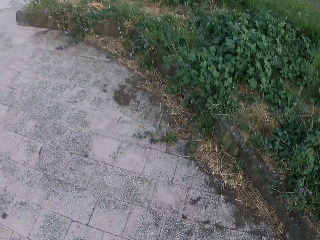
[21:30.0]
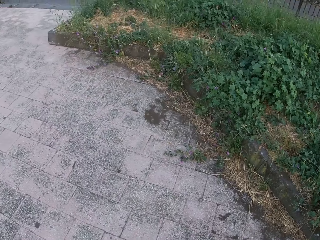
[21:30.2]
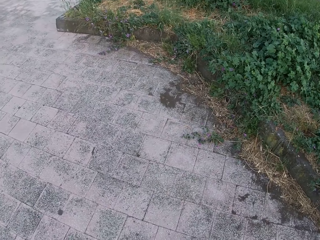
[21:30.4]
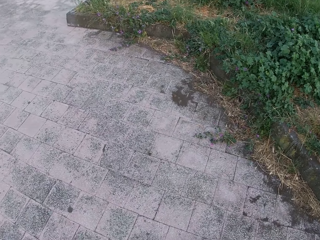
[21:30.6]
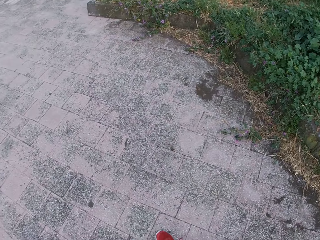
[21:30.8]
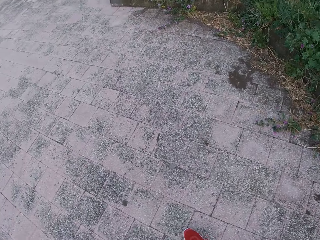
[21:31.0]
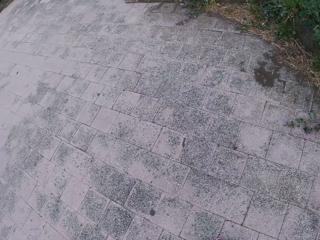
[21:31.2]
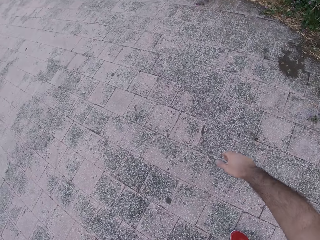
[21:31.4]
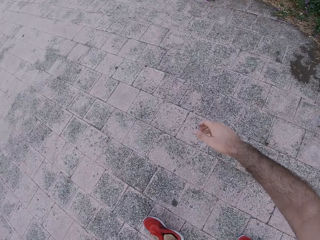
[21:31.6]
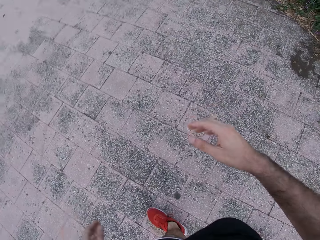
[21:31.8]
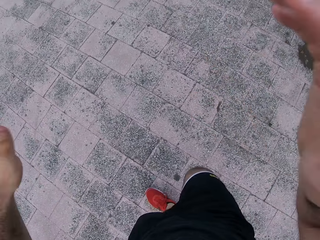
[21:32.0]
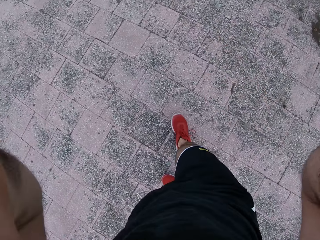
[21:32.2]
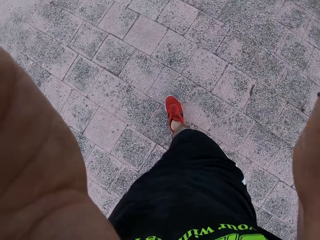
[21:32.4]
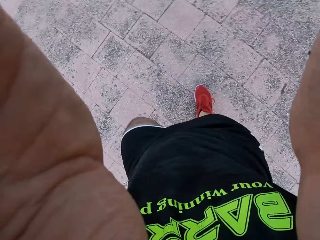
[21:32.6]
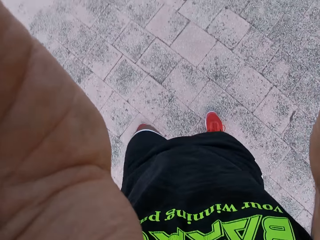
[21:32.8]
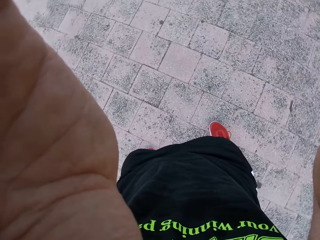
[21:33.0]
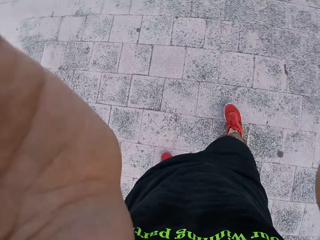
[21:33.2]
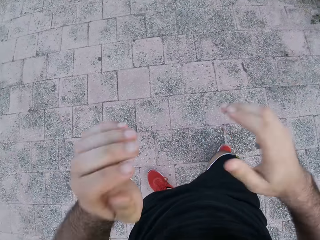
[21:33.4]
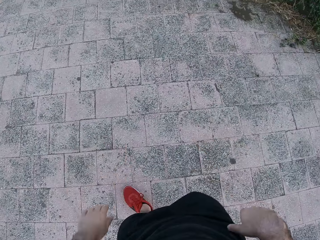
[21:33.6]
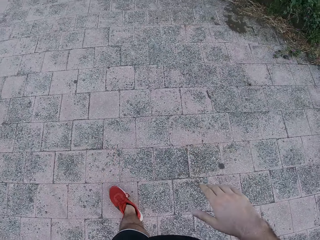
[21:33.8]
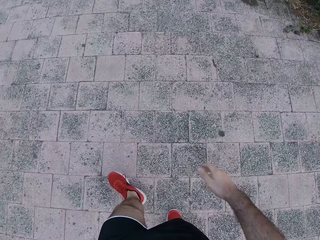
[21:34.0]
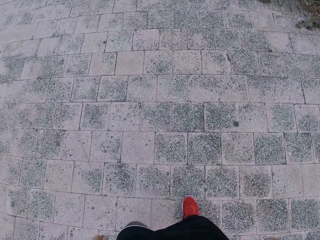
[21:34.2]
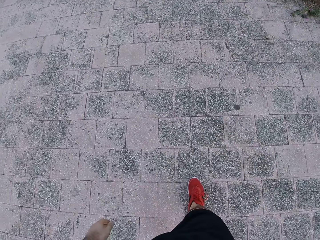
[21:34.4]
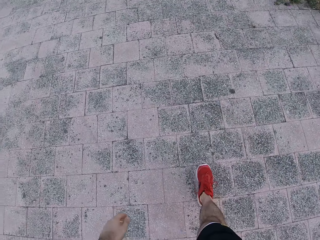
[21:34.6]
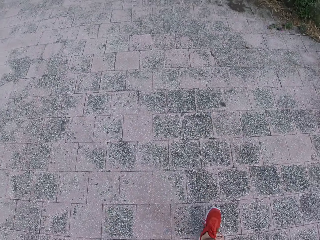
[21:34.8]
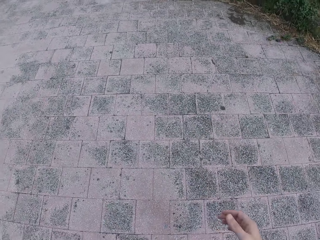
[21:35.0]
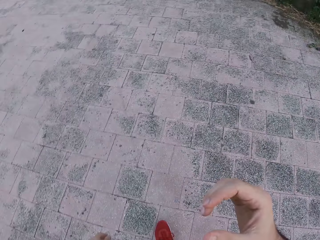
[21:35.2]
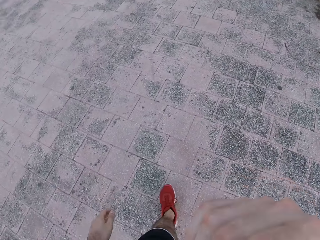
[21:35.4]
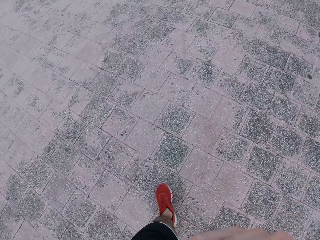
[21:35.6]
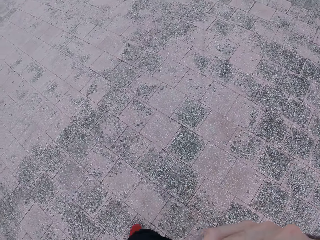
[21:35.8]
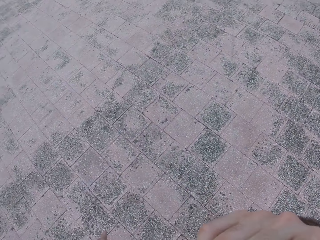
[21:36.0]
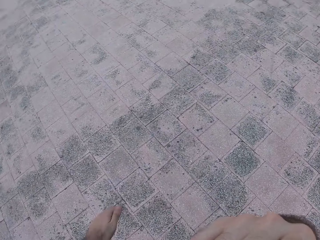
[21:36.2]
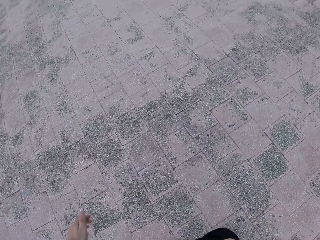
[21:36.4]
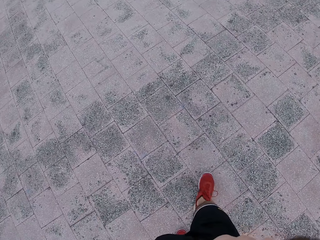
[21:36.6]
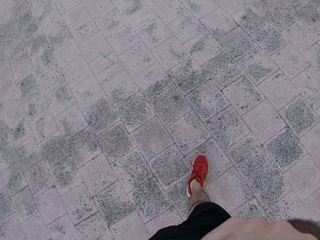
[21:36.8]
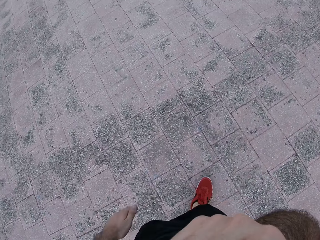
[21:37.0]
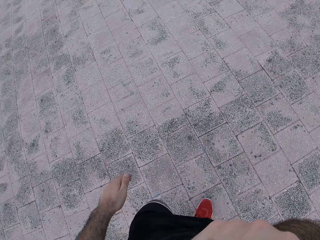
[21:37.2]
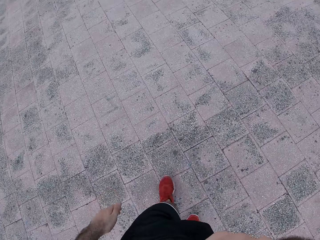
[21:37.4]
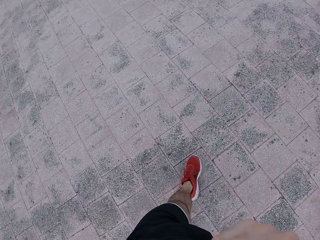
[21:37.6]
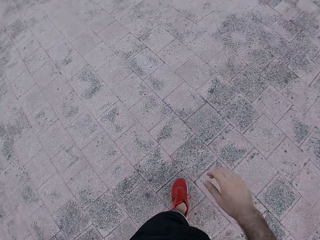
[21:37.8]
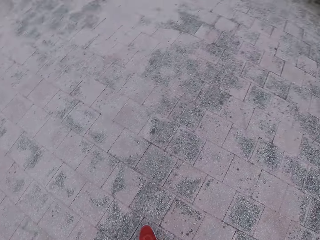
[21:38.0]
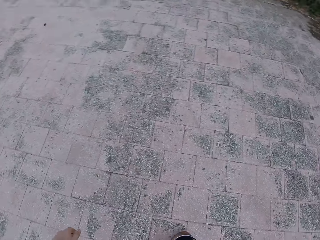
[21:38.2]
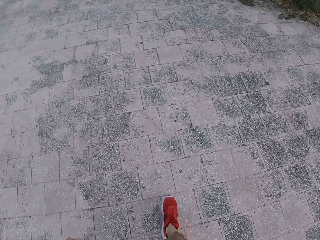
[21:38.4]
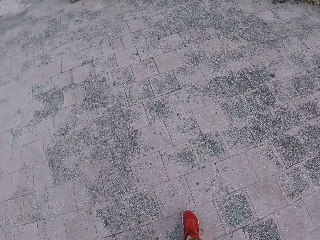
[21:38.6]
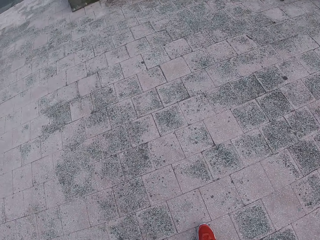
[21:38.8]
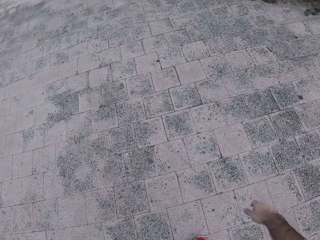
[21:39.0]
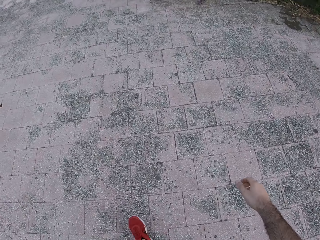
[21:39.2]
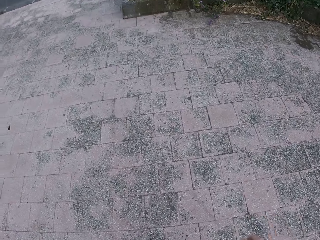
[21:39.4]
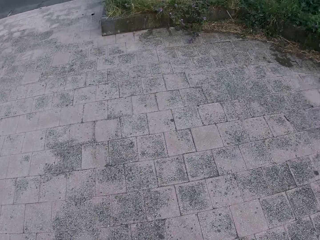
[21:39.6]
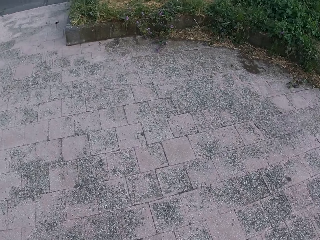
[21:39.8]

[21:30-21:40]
The camera wearer walks around. They lift both hands and adjust the camera. They drop both hands. They walk around. They lift the right hand. They walk around.

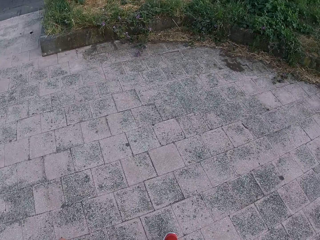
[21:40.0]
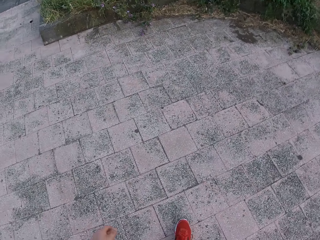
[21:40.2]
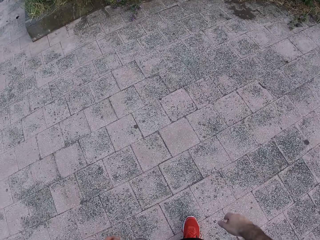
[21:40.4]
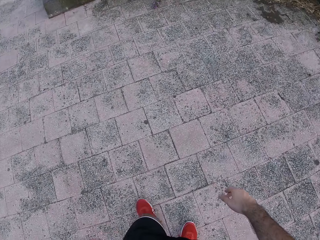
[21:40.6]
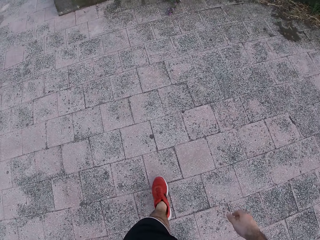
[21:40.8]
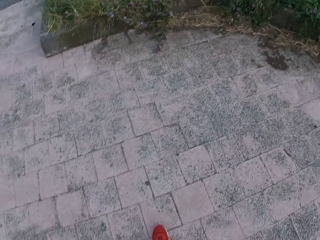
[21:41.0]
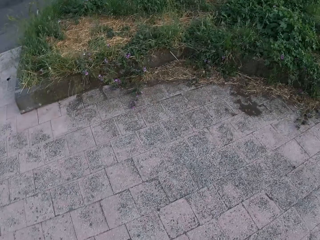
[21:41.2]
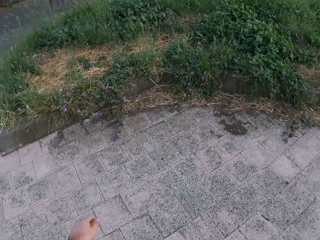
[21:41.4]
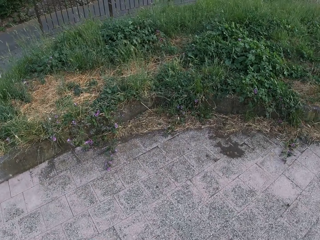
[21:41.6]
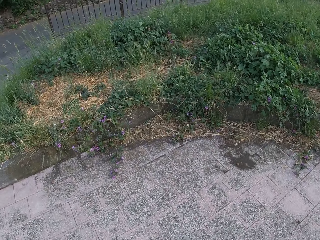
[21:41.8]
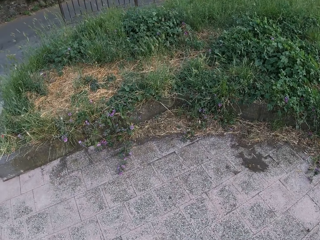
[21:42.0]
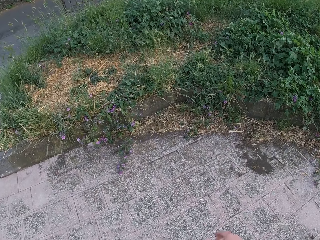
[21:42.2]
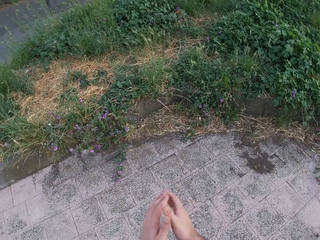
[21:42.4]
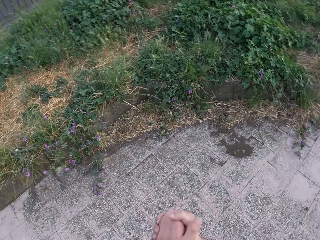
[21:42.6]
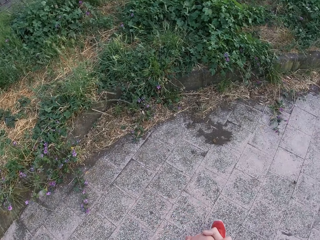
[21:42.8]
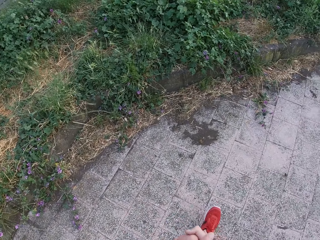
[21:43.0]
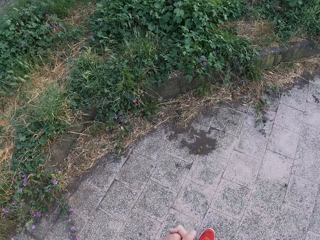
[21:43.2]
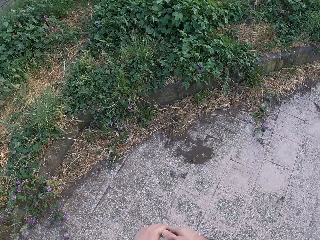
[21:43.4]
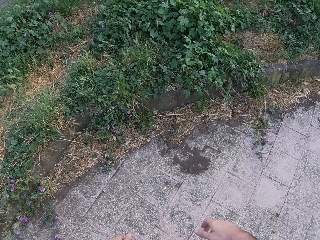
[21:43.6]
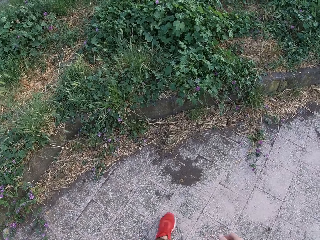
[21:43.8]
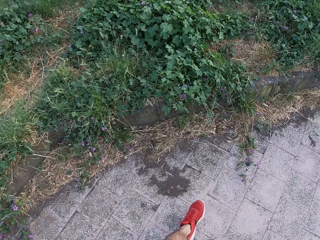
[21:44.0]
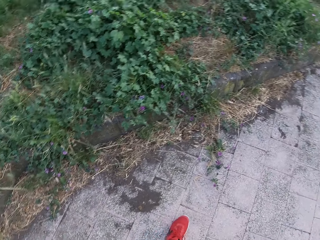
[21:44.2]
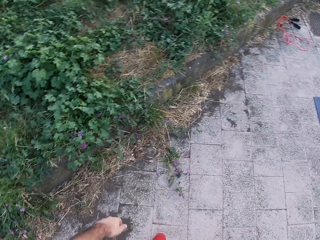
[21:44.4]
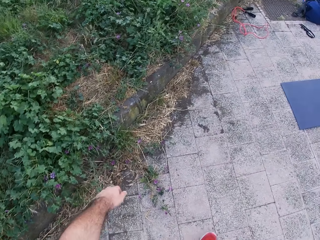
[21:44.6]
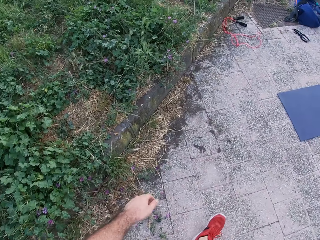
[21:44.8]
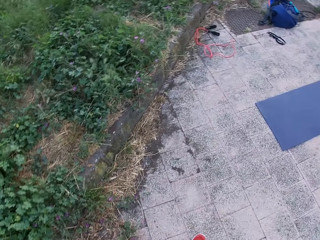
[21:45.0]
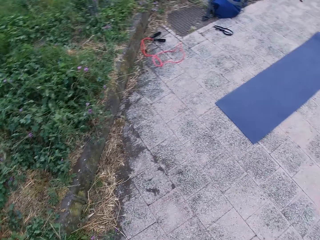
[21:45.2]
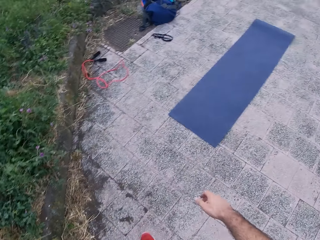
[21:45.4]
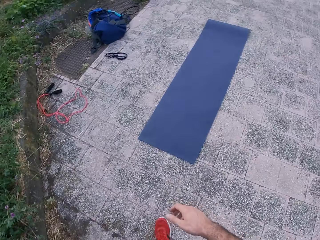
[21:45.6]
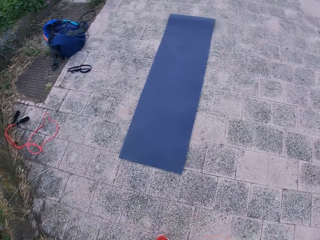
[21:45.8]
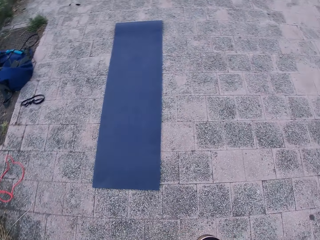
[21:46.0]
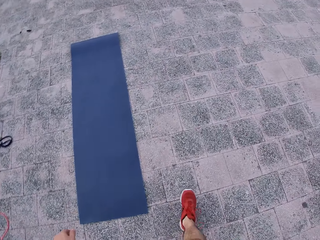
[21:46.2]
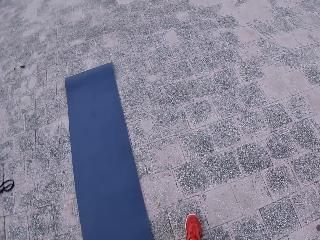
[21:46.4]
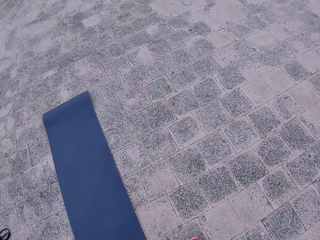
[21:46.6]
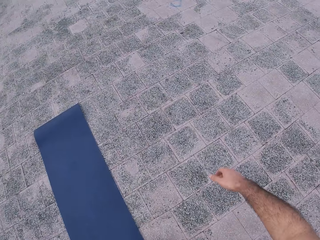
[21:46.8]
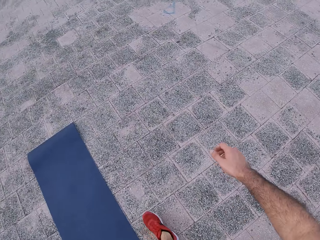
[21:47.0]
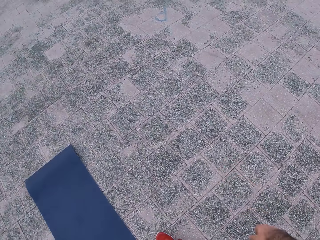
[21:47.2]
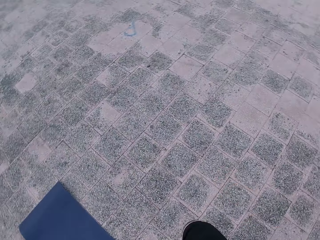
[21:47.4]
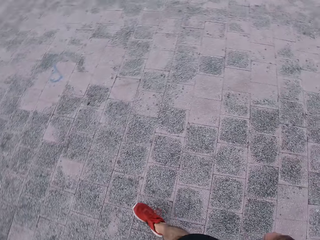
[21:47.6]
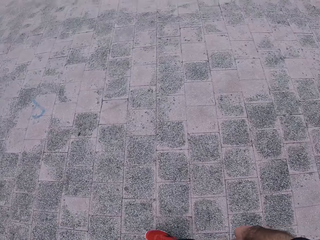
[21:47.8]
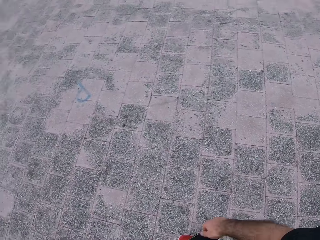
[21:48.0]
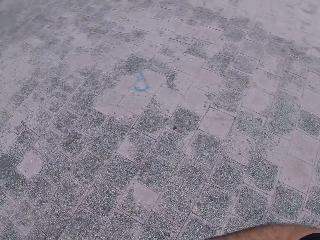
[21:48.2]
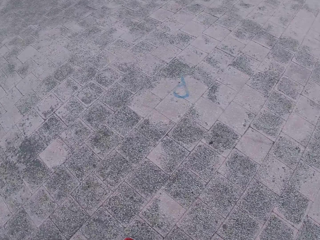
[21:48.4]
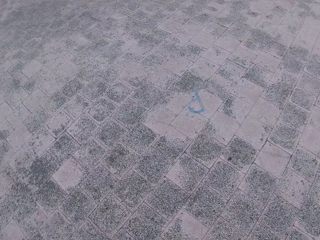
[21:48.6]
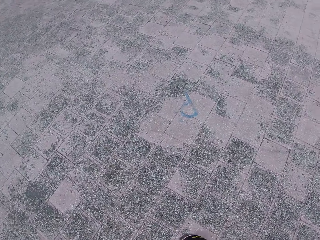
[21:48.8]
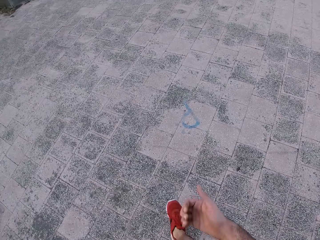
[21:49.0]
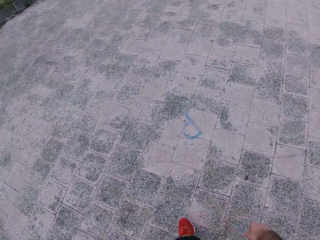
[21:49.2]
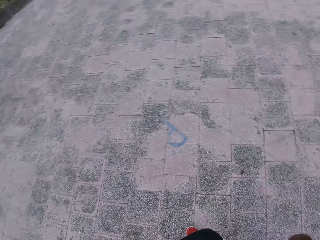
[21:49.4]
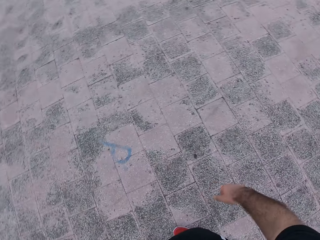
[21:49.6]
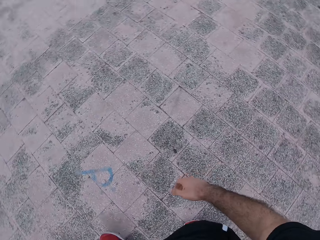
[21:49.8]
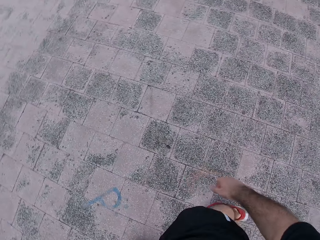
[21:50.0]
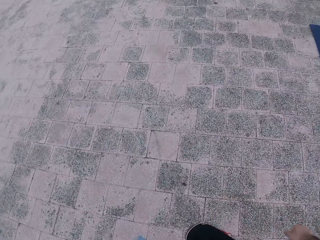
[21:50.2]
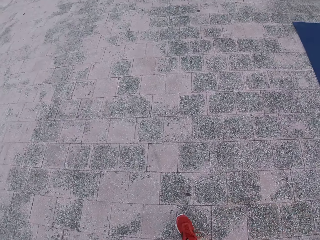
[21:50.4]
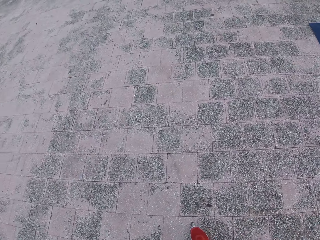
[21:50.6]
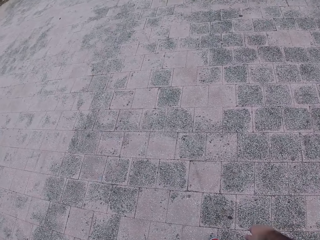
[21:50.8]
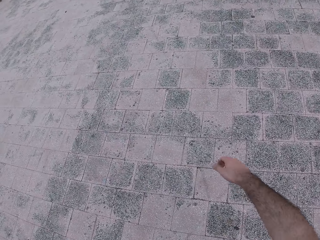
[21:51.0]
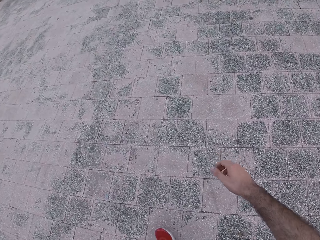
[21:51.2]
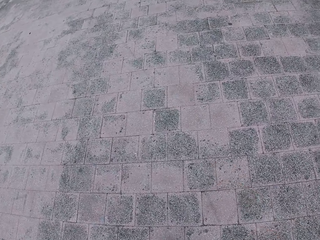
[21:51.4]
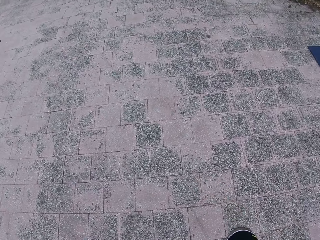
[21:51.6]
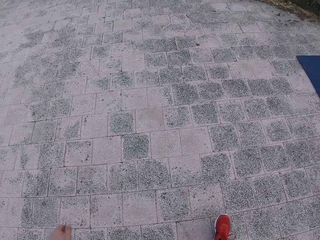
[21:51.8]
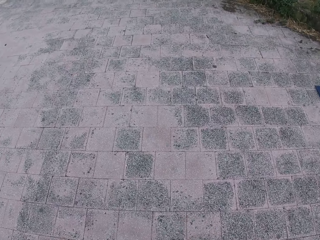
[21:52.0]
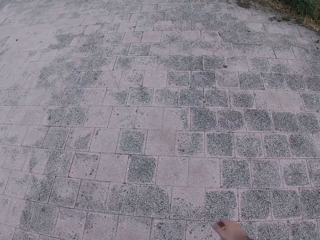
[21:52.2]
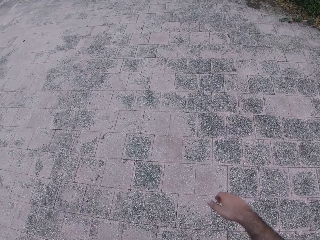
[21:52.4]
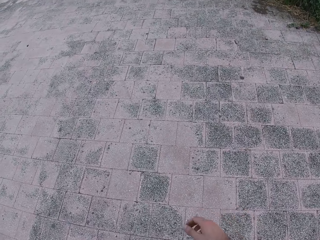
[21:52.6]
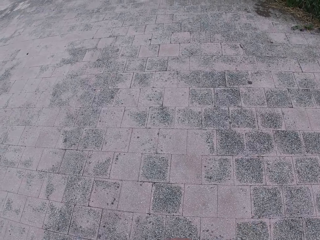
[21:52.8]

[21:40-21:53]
The camera wearer holds both hands together. They walk around the playground.
